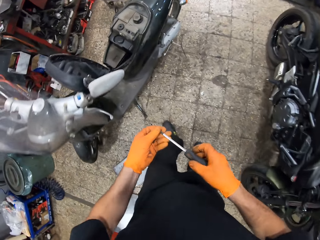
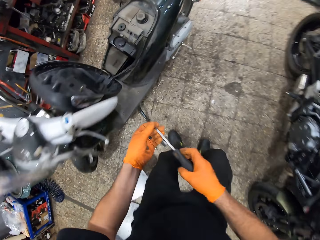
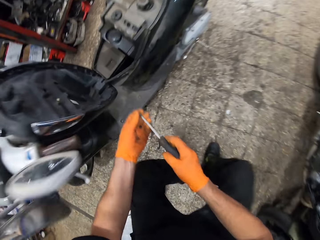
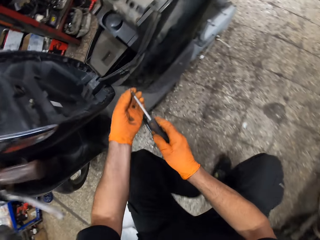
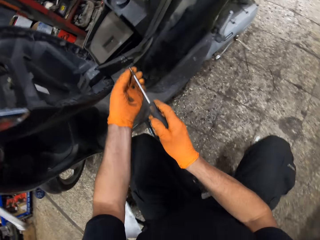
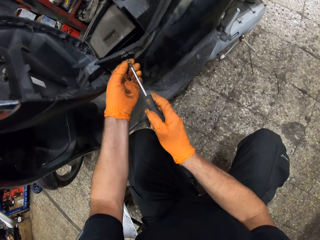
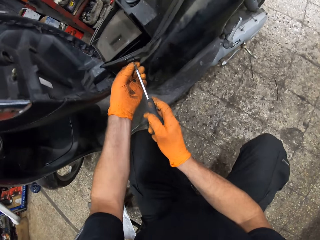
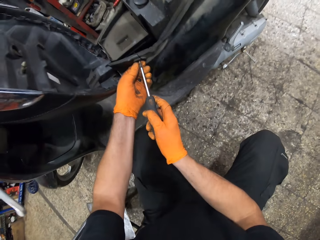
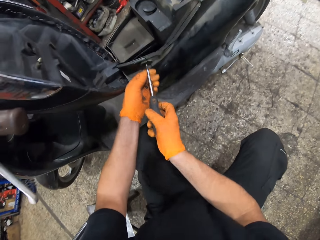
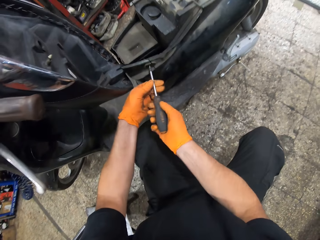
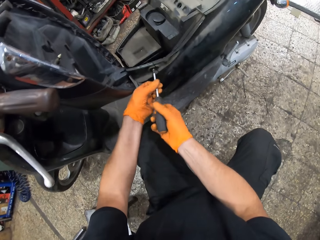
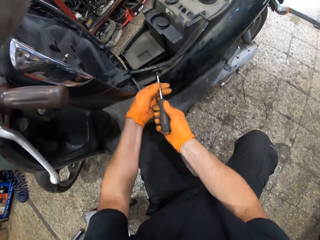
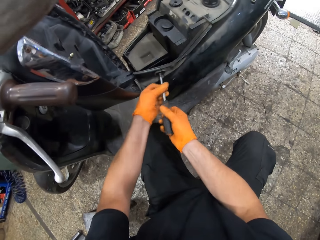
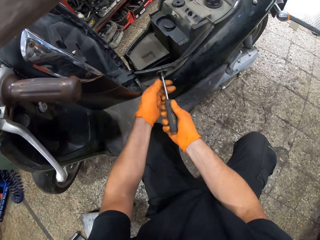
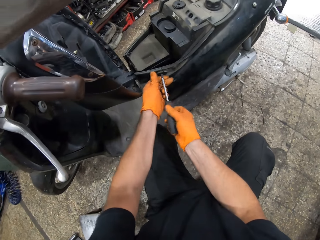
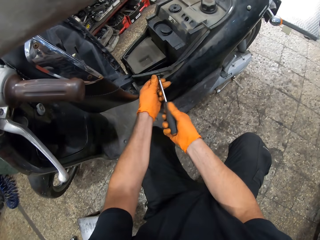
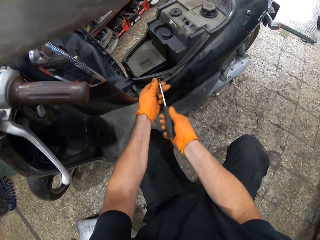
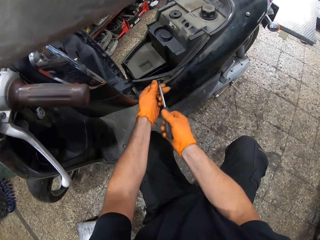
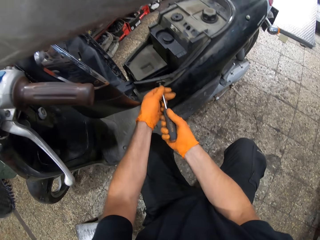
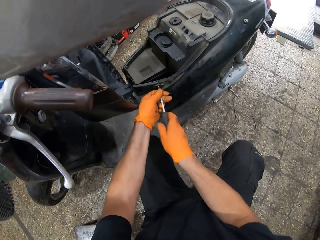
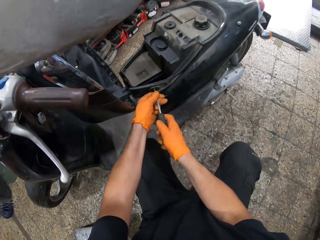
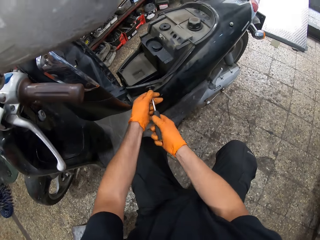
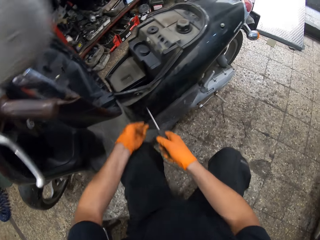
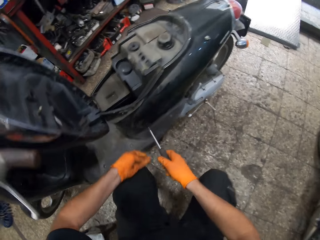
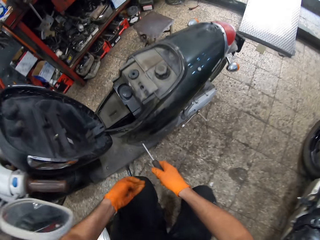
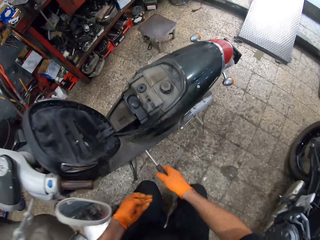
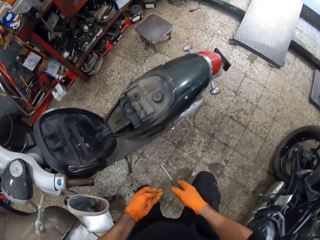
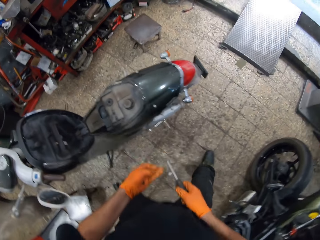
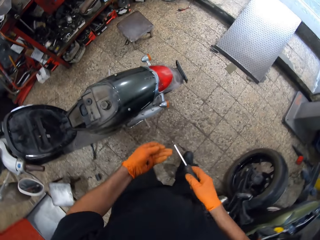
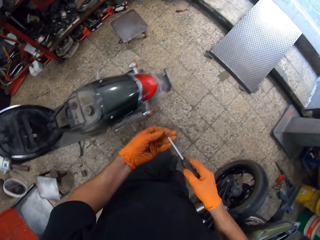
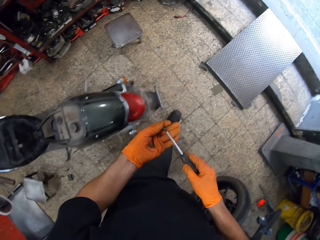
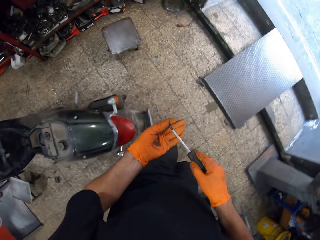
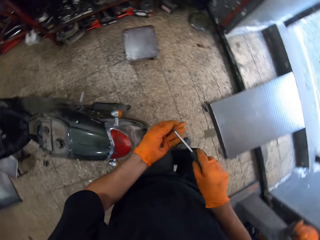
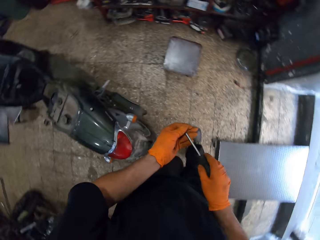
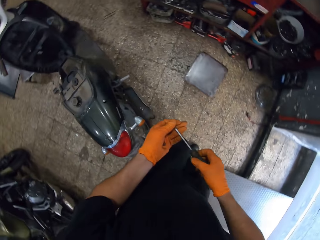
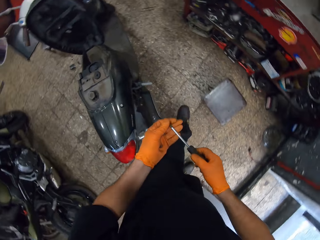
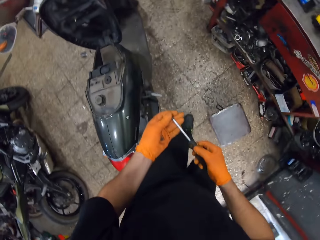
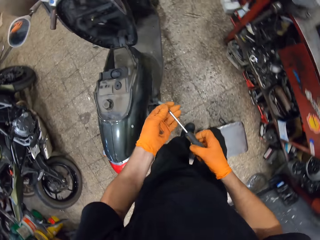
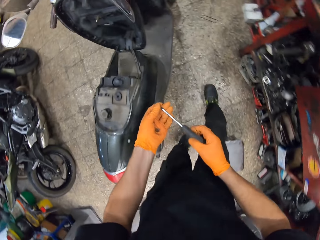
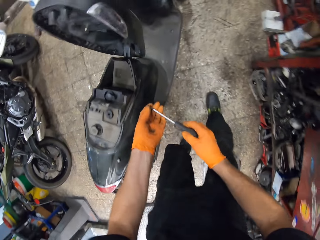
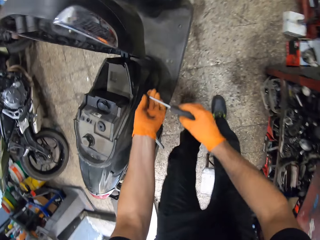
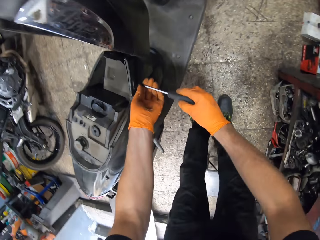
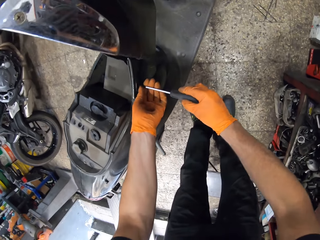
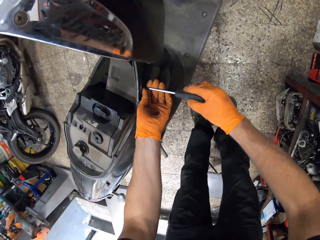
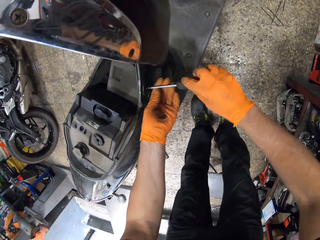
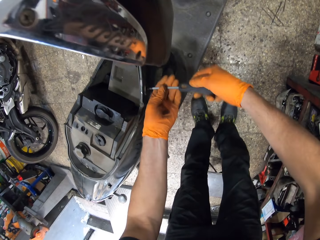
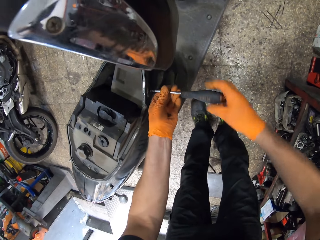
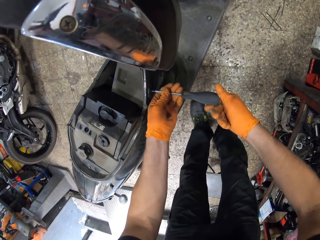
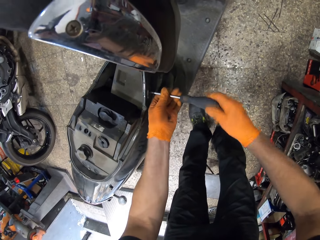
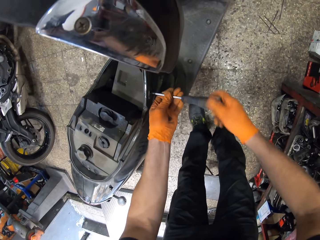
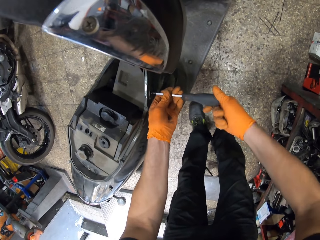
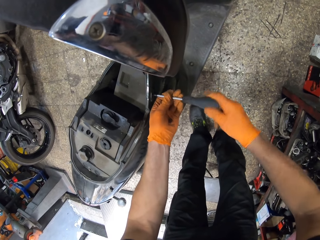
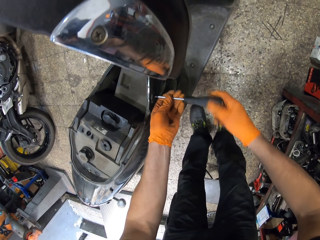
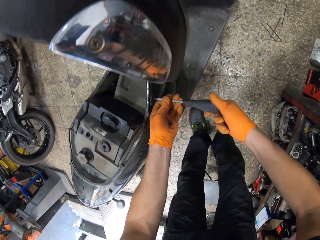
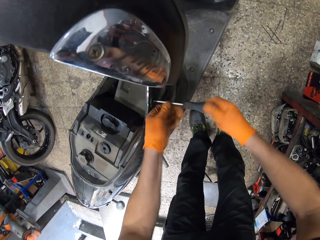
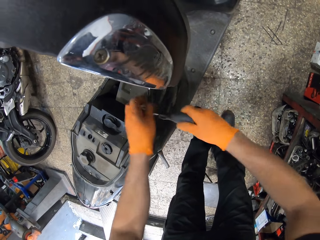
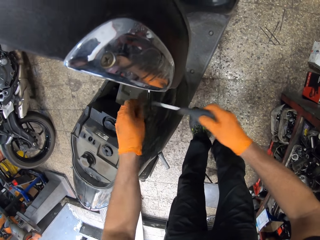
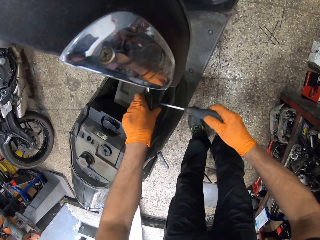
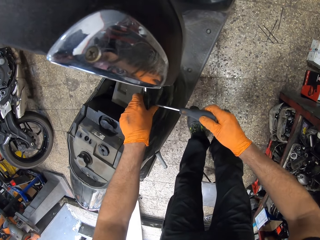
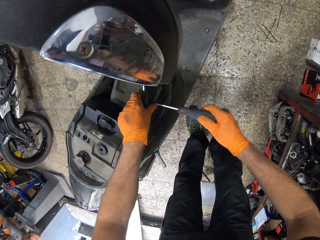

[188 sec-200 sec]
The camera wearer screws the bolt into the scooter bike with both hands. He removes the screwdriver from the bolt with both hands. He moves to the other side of the scooter bike. He joins a screw on the screwdriver. He screws the bolt into the scooter bike with both hands.

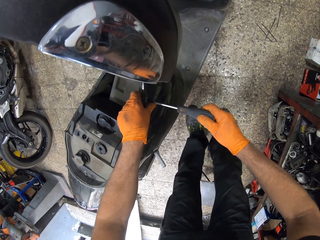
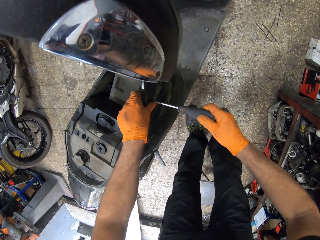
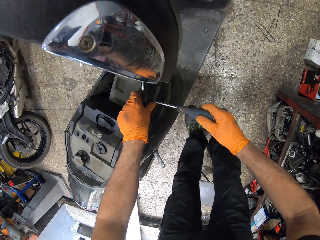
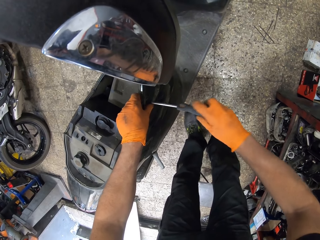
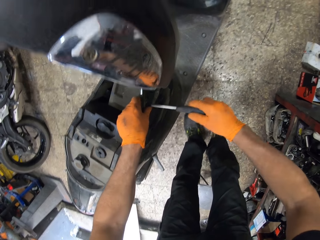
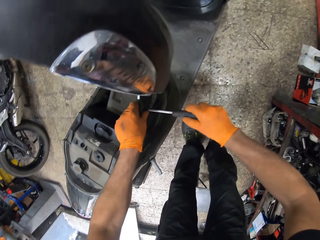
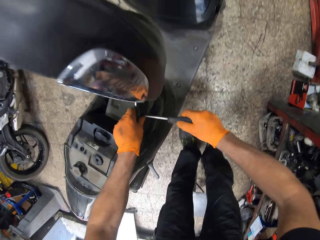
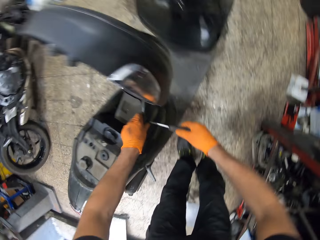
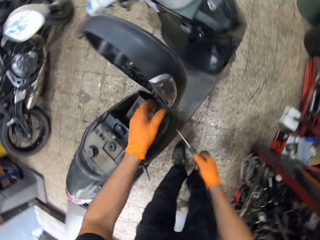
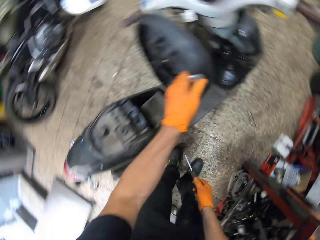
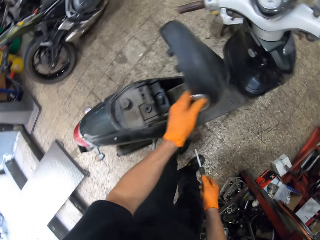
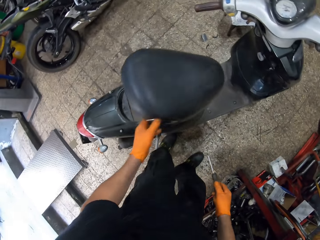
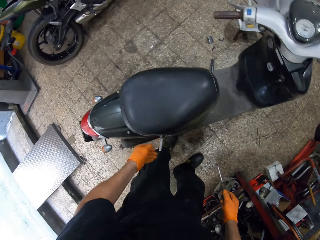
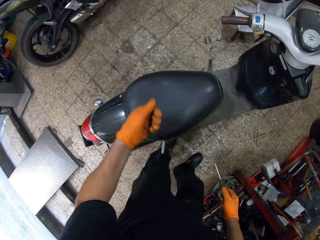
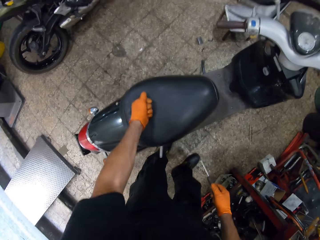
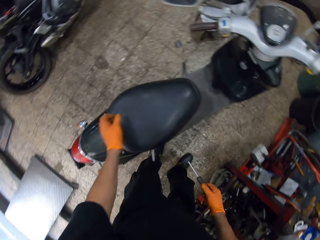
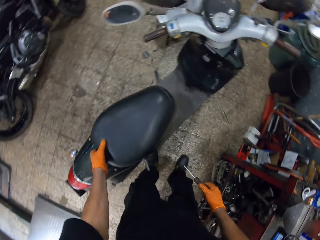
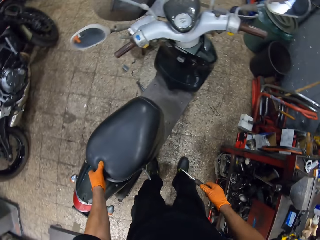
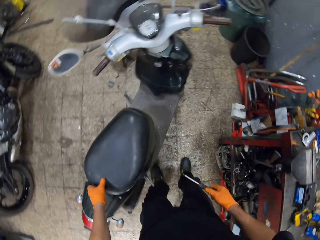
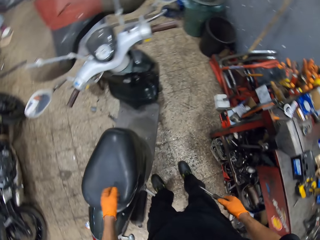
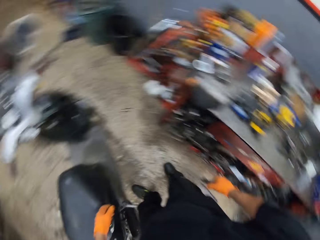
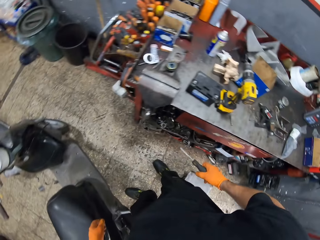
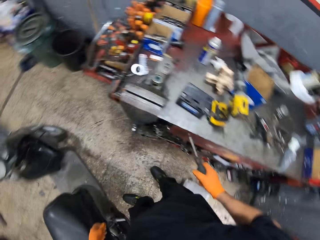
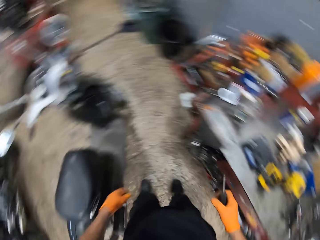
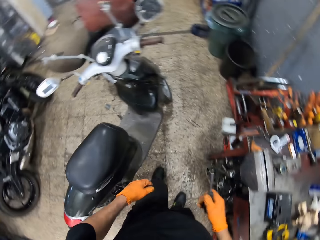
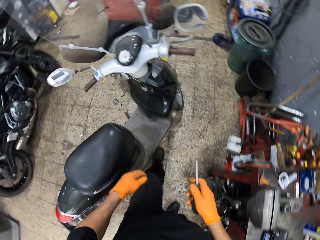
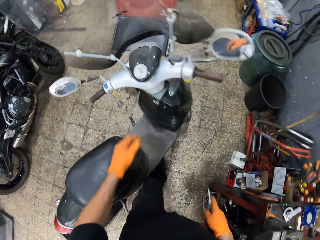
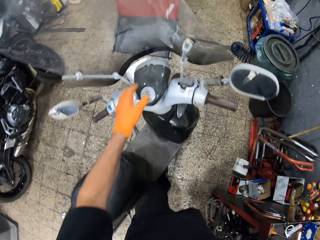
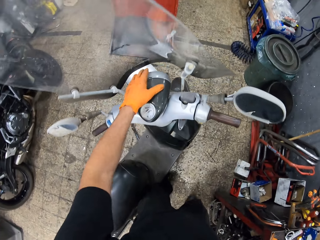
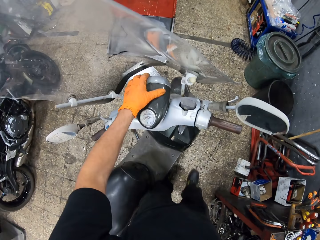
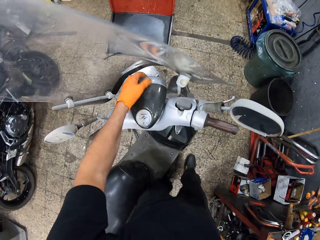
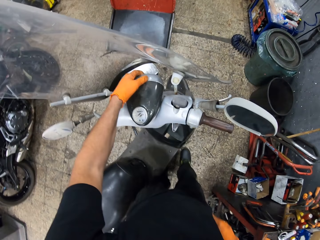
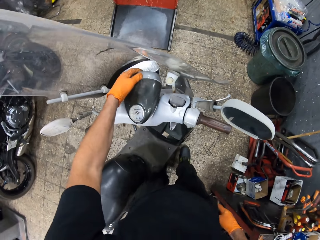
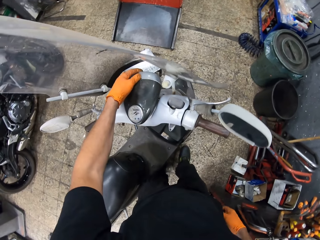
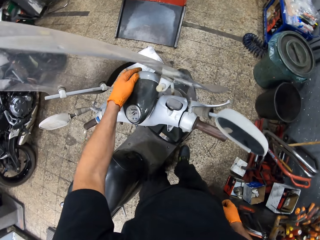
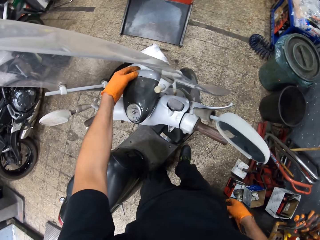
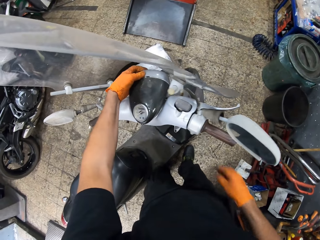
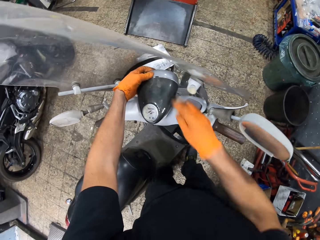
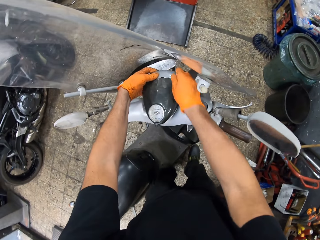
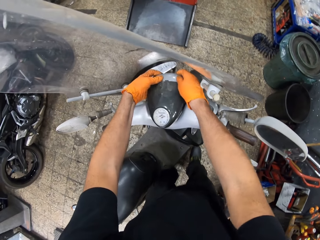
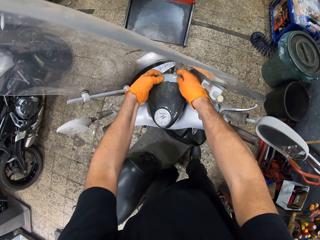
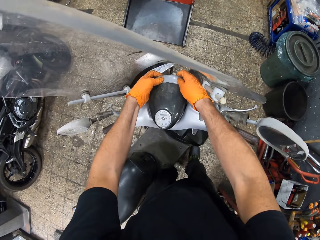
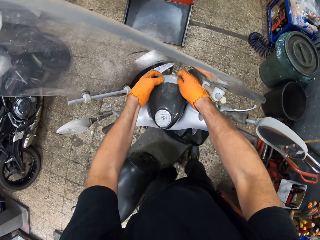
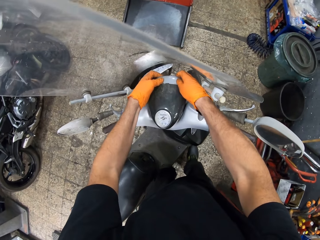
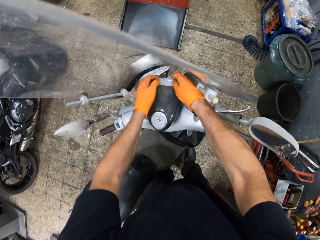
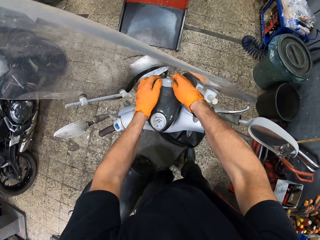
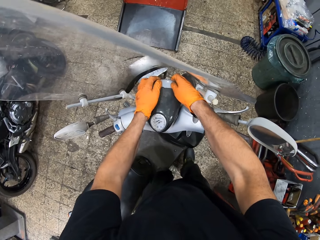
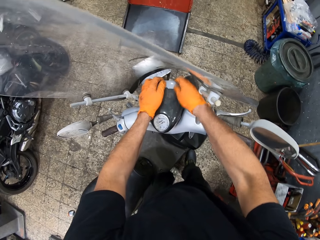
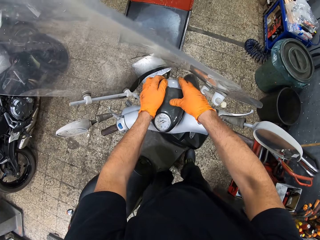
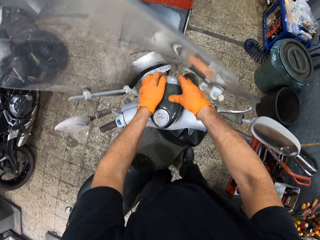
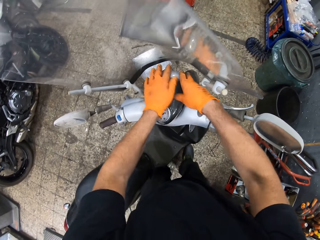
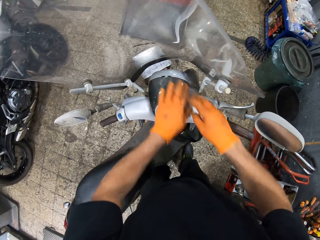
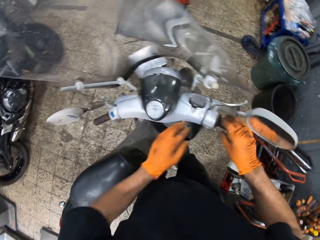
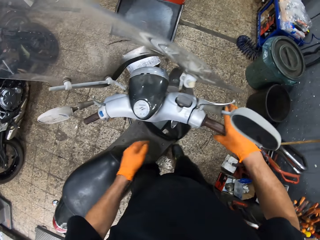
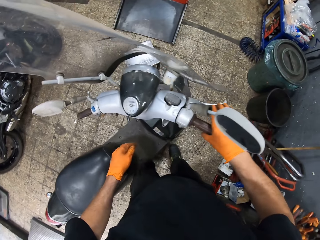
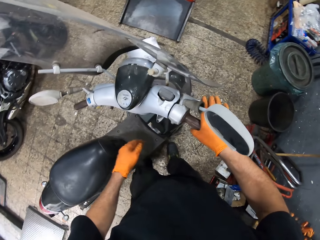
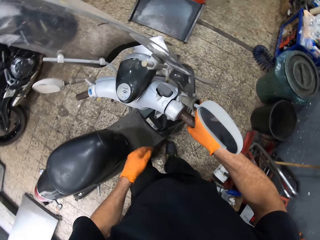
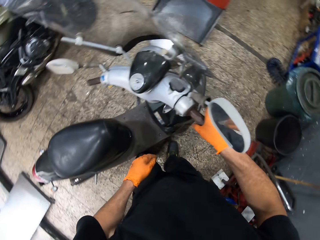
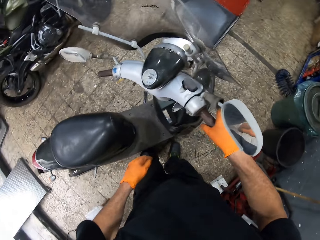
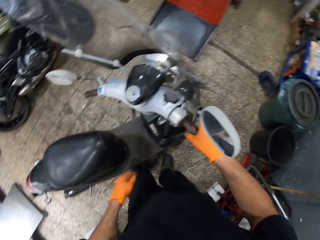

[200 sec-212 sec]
The camera wearer removes the screwdriver from the bolt with both hands. He closes the scooter bike with his left hand. He pulls back the motorbike seat. He moves towards the scooter bike speedometer. He touches the scooter bike speedometer with his left hand. He touches the scooter bike speedometer with both hands. He removes both hands from the speedometer. He places his right hand on the scooter bike hand grip.
